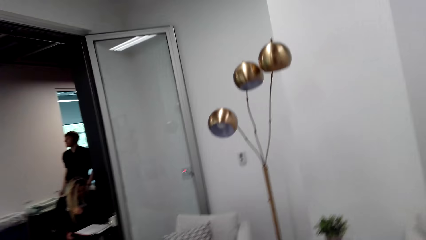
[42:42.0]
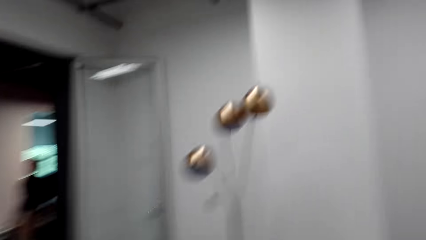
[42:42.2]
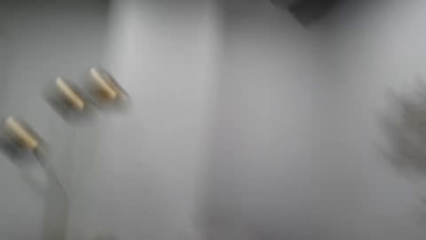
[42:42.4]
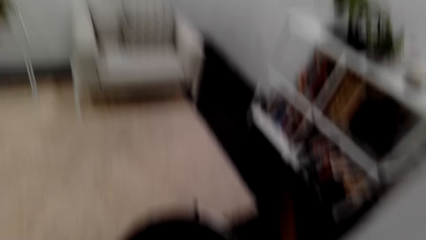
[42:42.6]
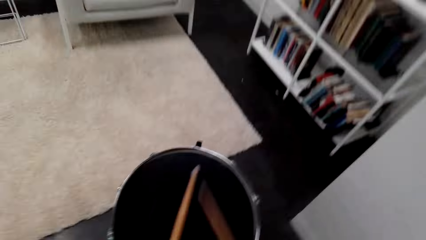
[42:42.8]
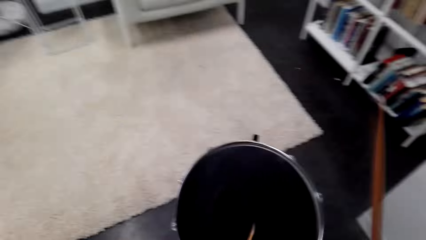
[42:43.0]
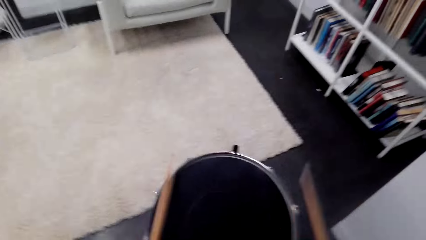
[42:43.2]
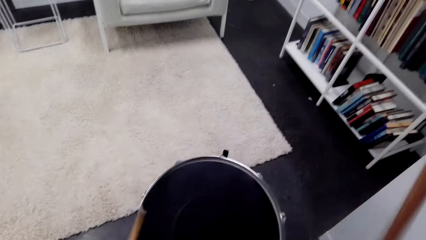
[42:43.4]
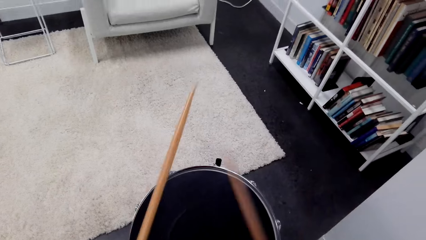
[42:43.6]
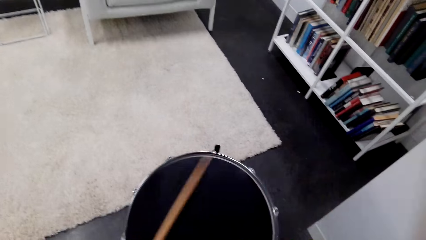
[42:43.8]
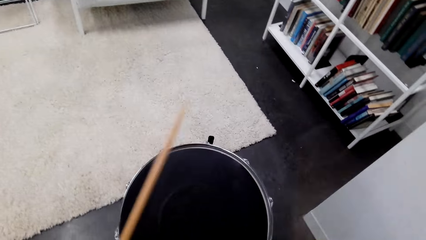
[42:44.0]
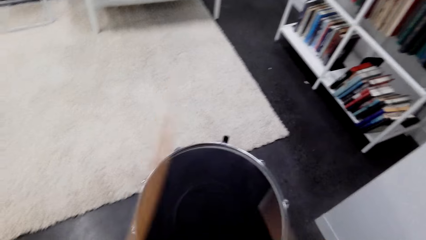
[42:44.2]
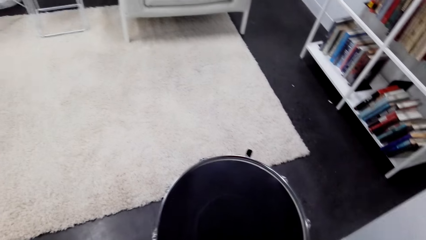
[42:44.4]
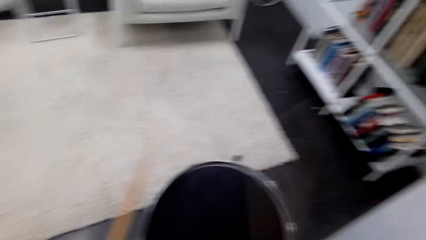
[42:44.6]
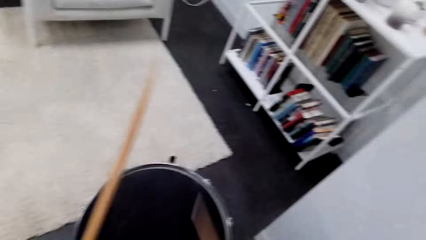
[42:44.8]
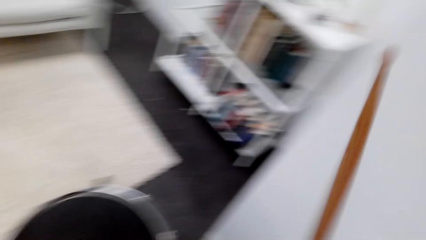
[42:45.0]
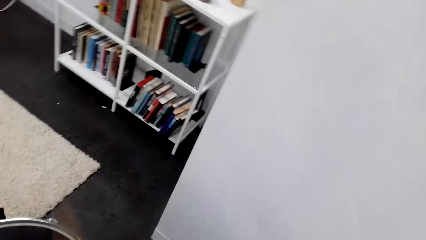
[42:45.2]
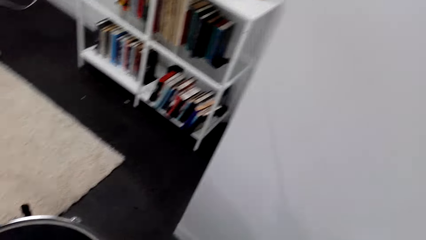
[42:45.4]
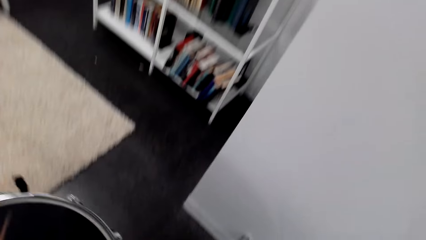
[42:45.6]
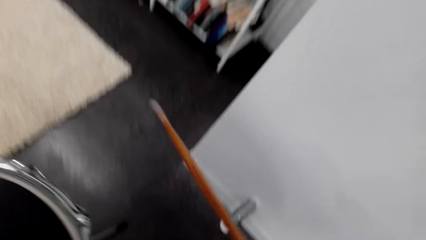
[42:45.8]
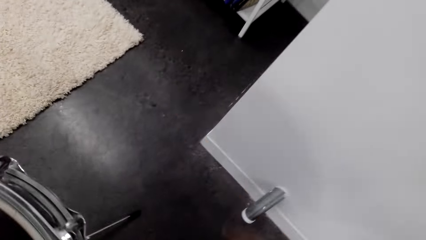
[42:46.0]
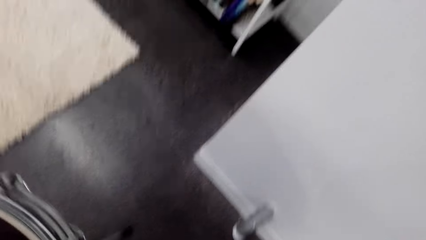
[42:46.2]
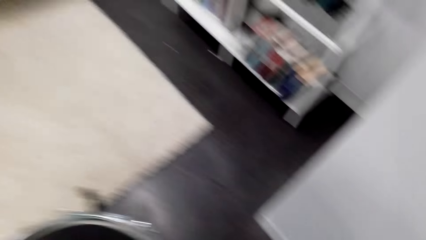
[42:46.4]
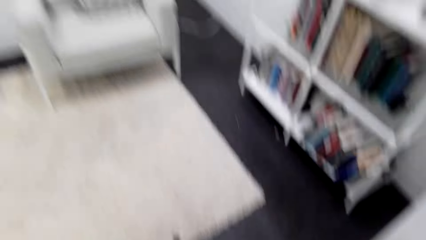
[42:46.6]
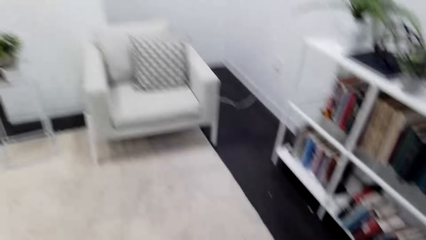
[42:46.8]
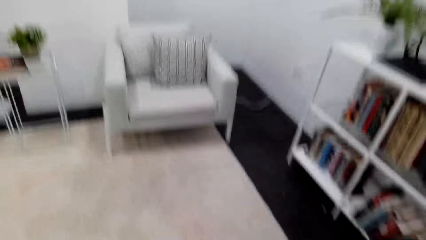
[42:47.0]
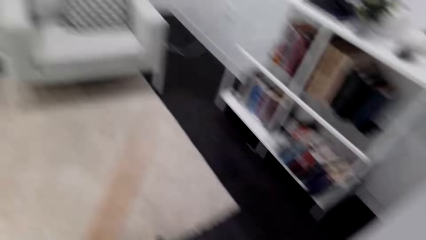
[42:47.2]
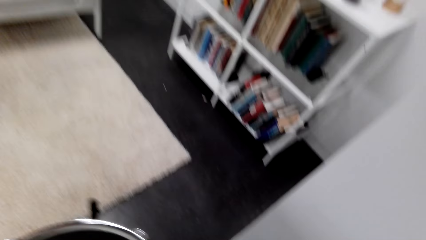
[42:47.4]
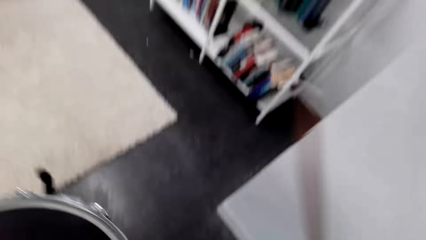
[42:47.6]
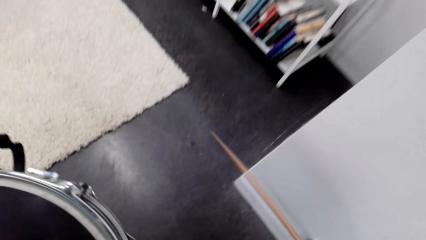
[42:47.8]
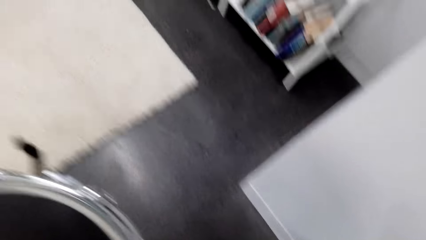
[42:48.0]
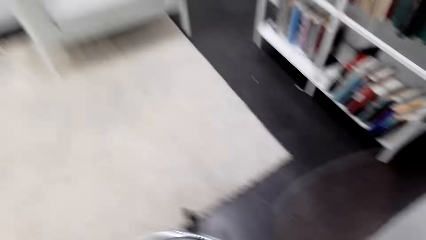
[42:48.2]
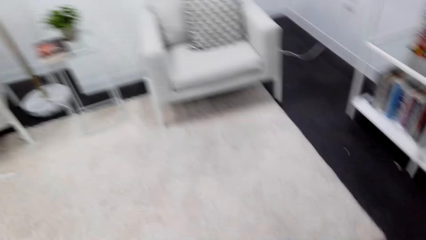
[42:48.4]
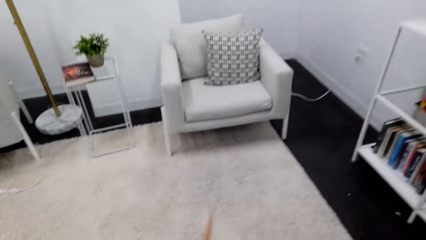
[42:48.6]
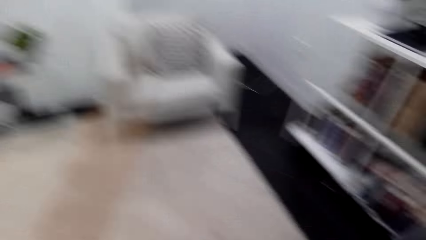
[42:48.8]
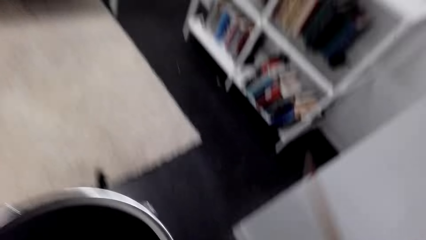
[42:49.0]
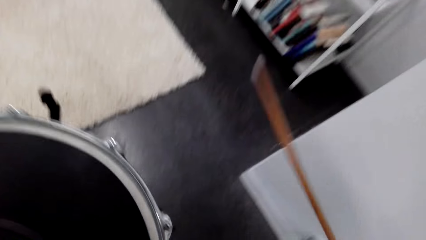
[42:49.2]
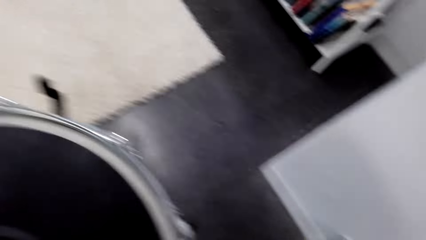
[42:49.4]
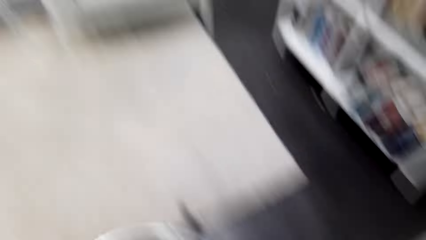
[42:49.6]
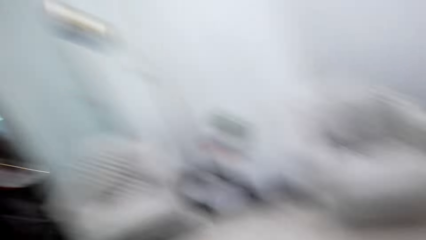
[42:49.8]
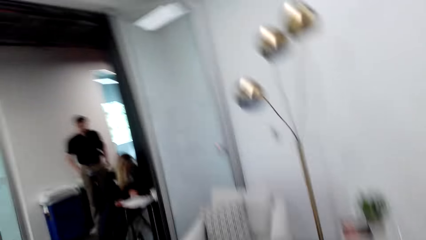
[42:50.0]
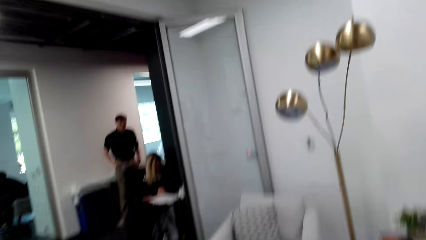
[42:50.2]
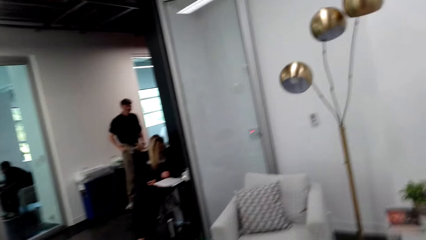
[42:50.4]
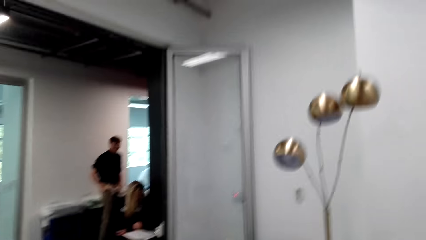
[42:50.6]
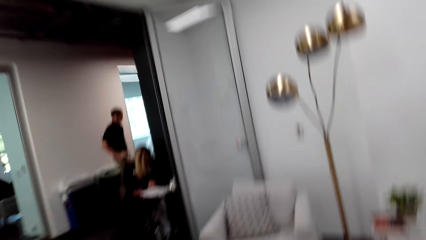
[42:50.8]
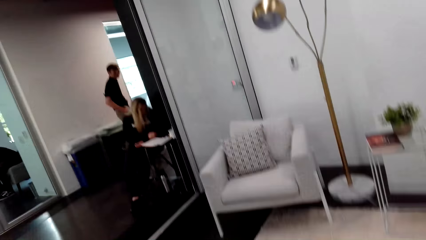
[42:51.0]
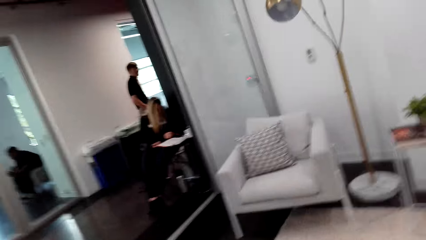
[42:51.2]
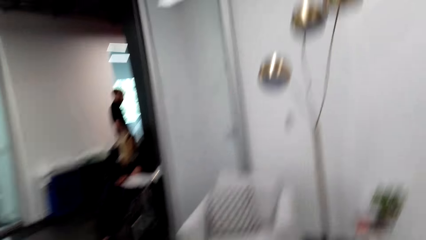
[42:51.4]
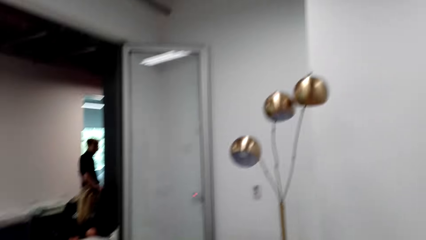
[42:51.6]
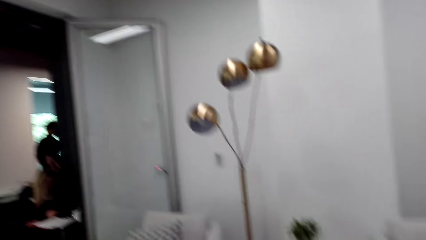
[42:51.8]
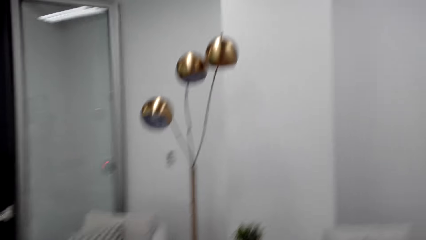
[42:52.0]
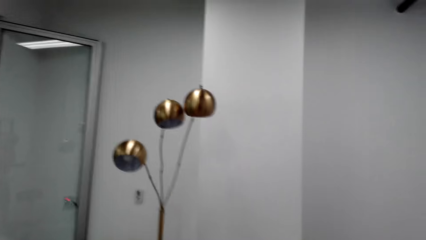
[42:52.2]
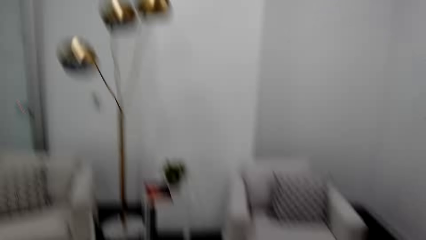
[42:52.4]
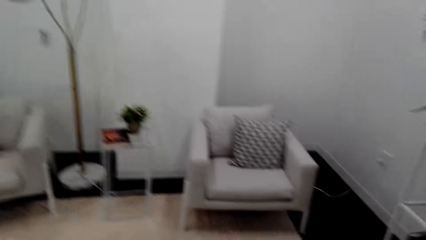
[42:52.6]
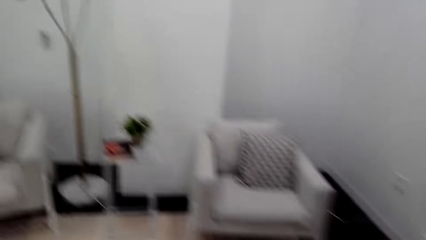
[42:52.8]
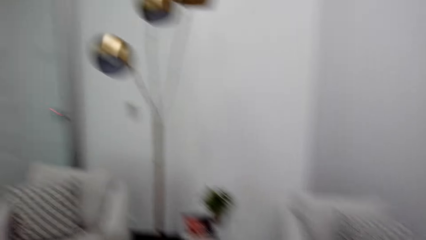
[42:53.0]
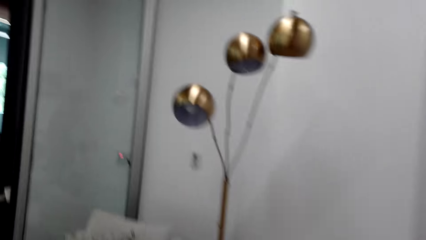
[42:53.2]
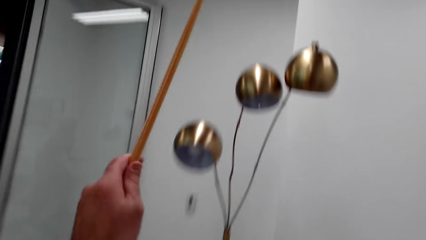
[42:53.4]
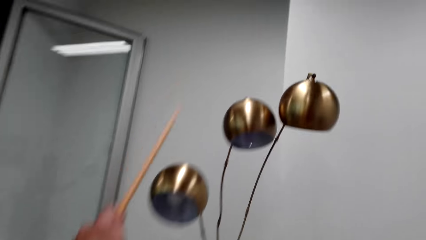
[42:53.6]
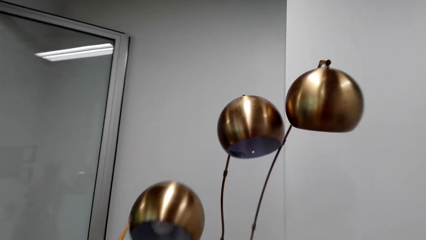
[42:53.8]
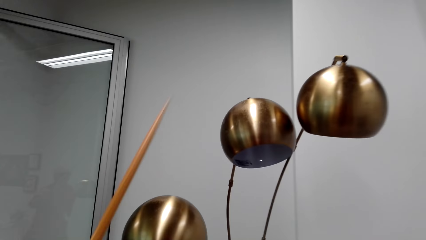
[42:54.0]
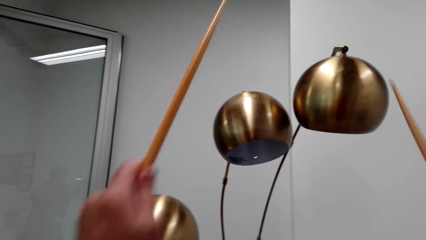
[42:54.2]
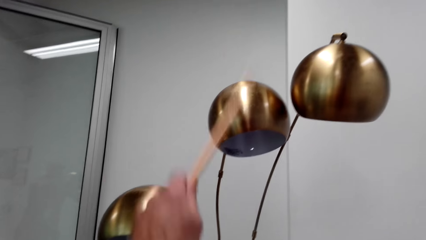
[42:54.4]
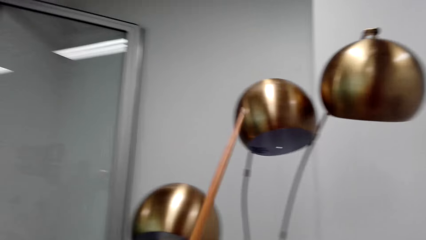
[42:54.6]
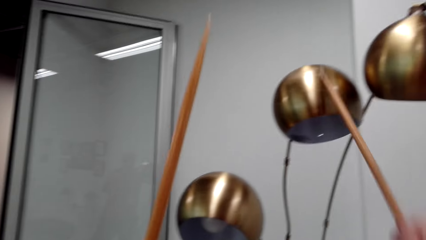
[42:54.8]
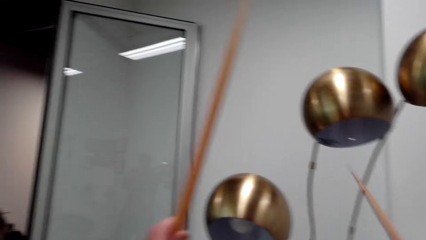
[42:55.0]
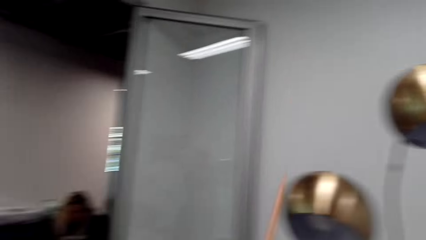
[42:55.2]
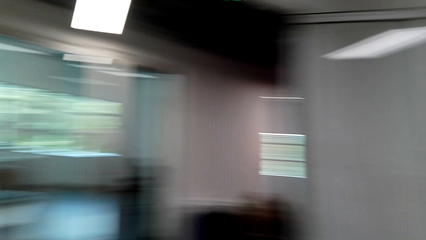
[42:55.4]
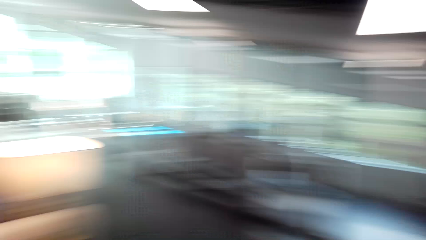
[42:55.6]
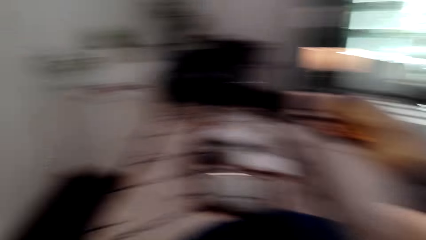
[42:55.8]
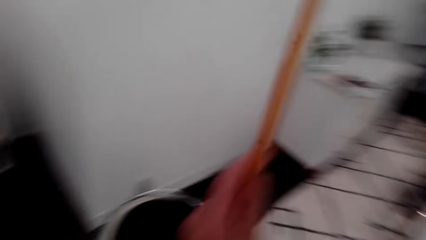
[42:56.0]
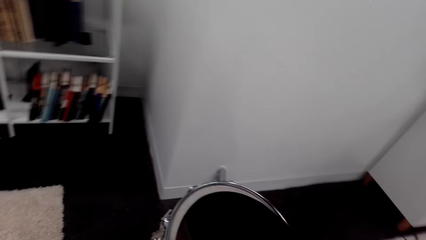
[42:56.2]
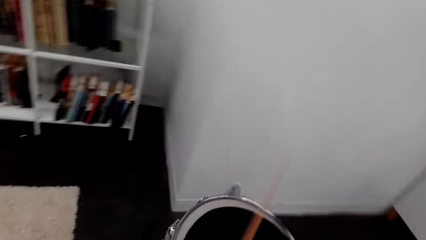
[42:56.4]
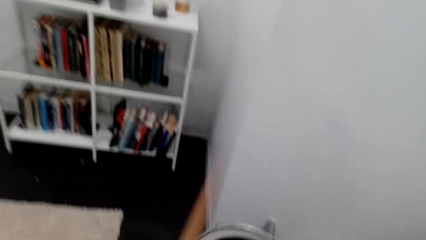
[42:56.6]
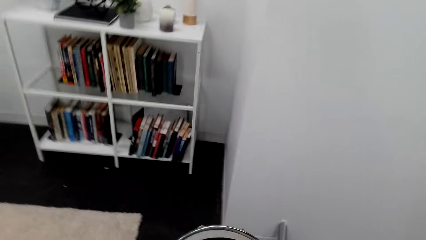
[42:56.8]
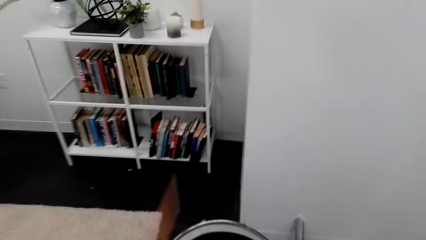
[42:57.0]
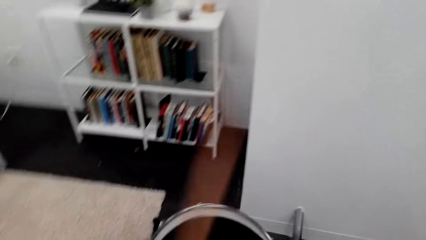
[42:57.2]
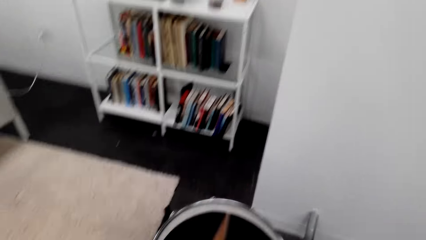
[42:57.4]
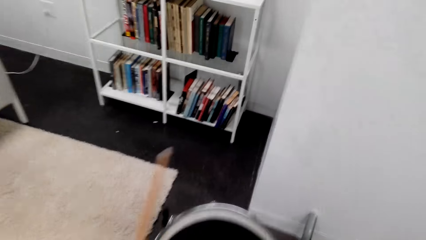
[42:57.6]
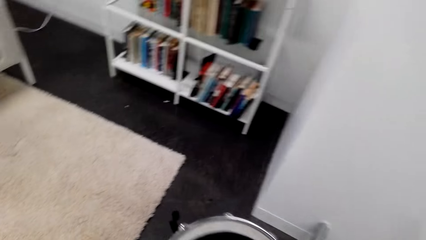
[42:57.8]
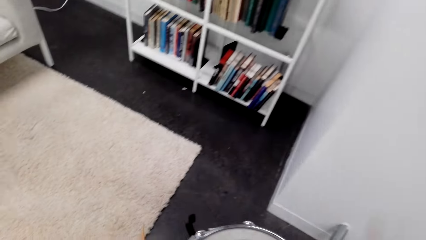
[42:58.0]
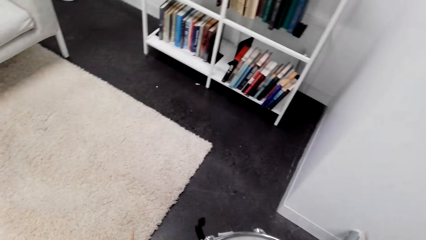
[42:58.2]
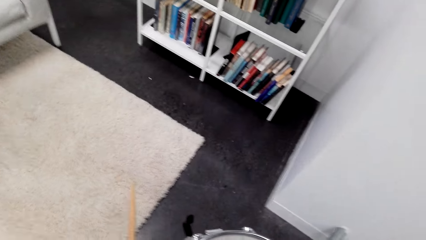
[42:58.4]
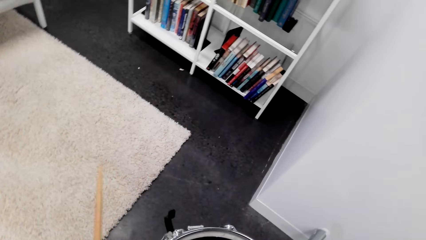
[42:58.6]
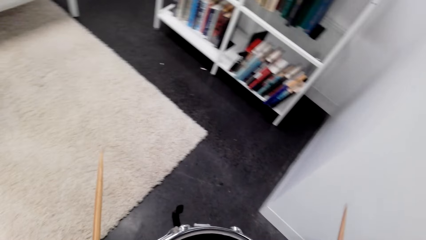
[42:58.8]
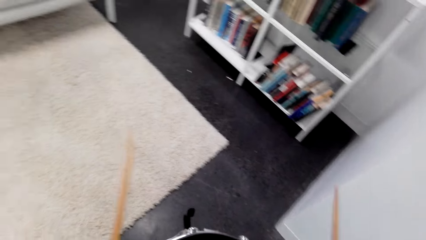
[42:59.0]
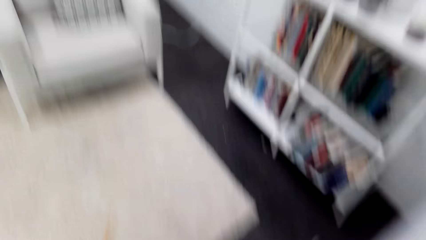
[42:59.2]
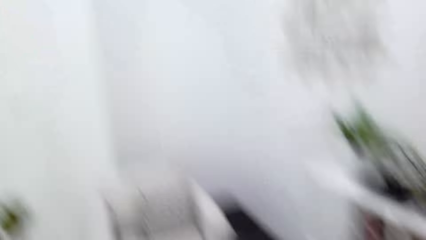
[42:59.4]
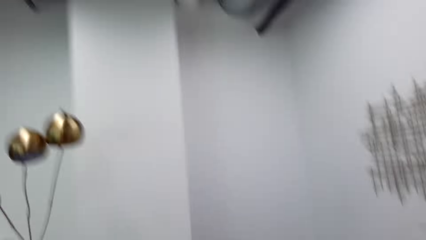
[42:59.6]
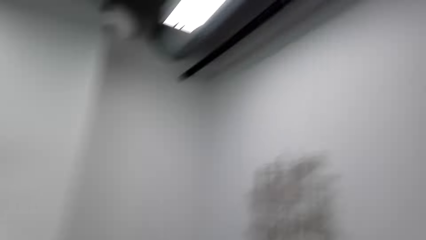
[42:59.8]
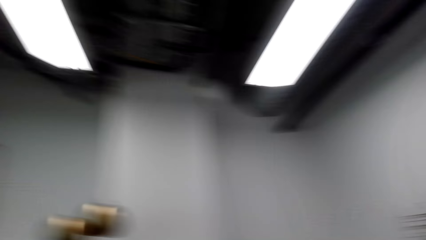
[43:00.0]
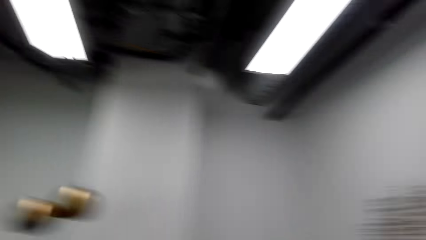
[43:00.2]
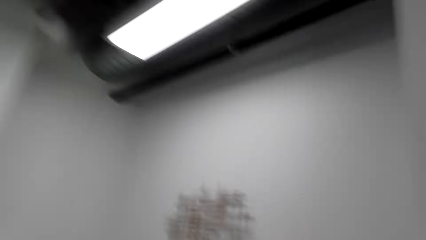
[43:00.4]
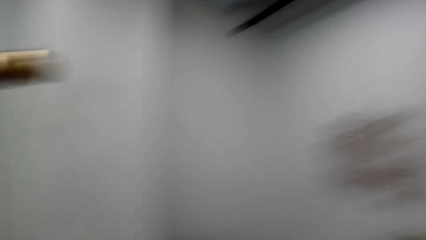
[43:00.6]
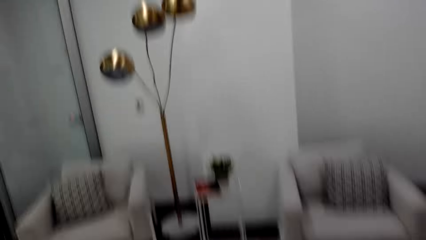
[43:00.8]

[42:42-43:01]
The camera wearer beats the drum and hits the wall with the drum stick. They beat the drum and hit the wall with the drum stick. They beat the drum and hit the wall with the drum stick. They beat the drum and look around. They hit the lamp shade with the drum stick. They look around. They beat the drum.
